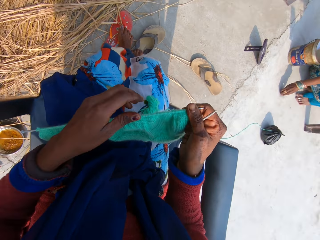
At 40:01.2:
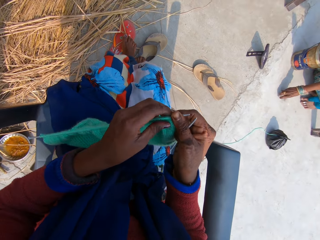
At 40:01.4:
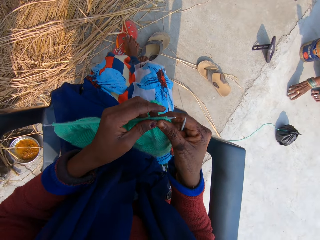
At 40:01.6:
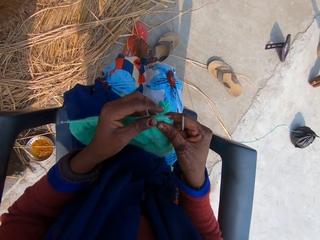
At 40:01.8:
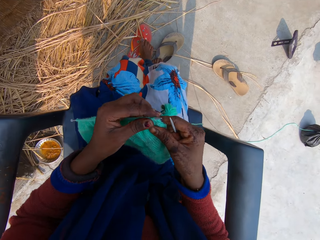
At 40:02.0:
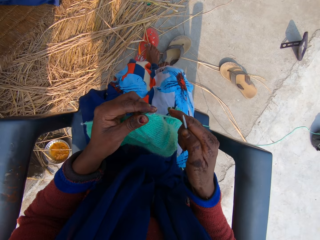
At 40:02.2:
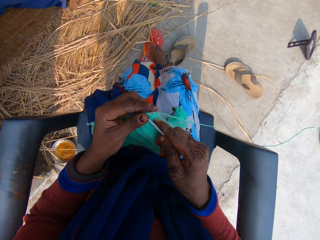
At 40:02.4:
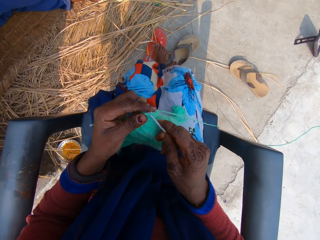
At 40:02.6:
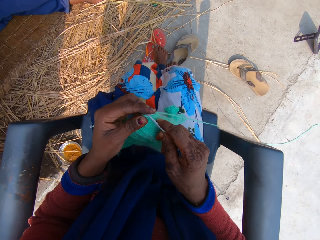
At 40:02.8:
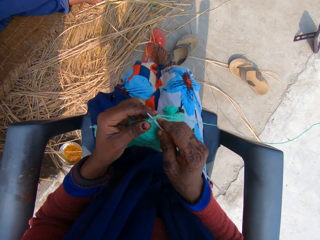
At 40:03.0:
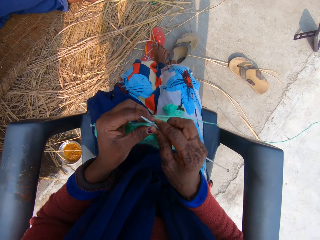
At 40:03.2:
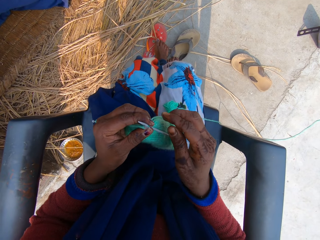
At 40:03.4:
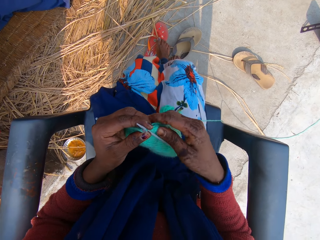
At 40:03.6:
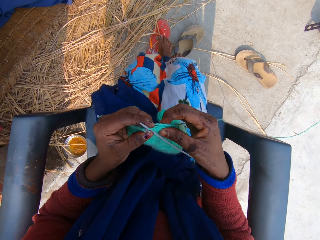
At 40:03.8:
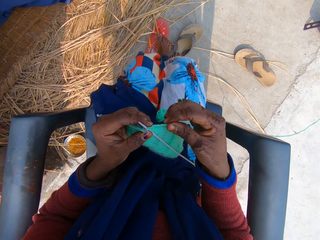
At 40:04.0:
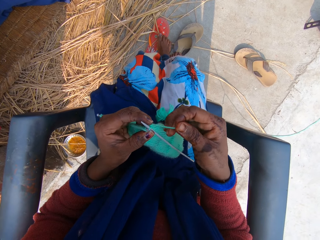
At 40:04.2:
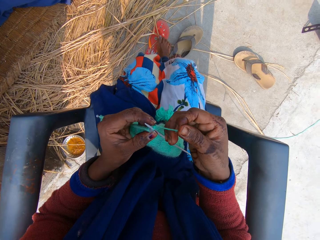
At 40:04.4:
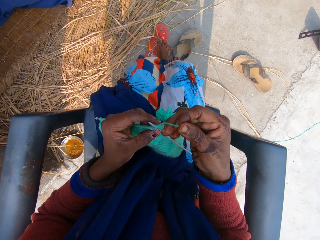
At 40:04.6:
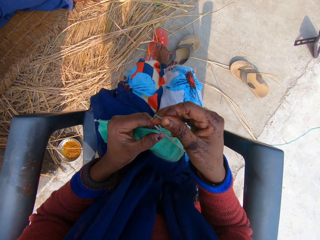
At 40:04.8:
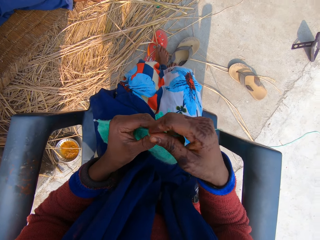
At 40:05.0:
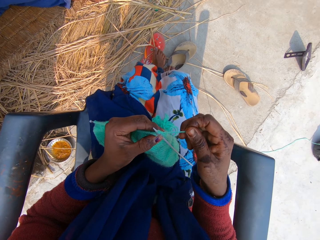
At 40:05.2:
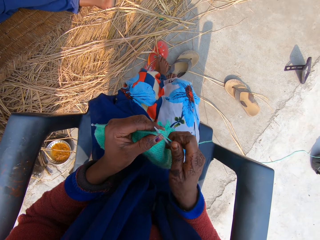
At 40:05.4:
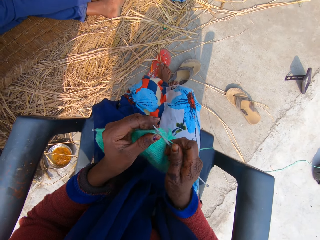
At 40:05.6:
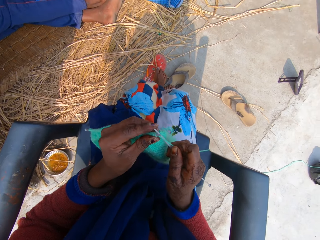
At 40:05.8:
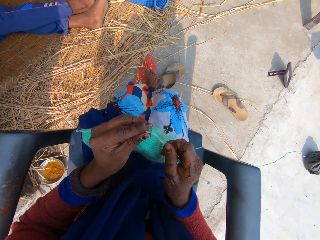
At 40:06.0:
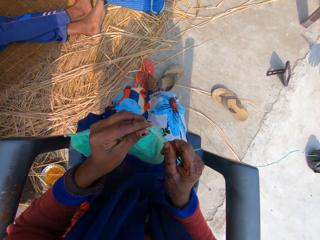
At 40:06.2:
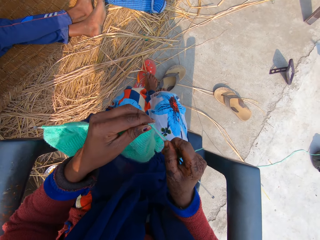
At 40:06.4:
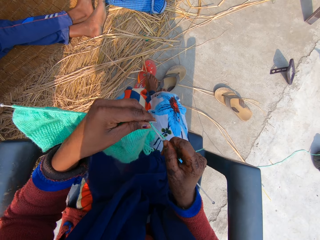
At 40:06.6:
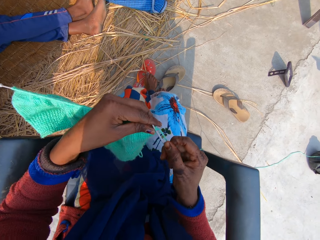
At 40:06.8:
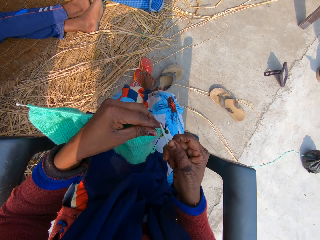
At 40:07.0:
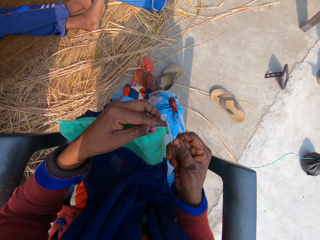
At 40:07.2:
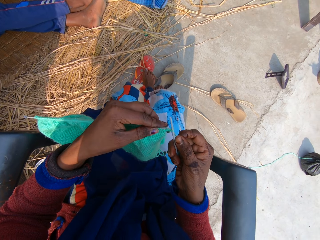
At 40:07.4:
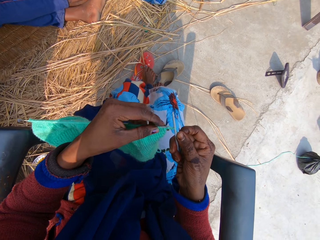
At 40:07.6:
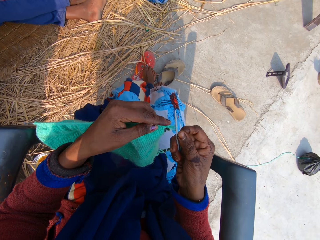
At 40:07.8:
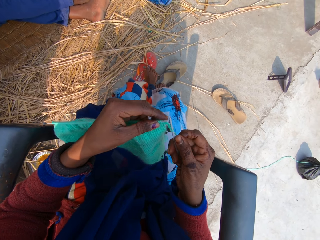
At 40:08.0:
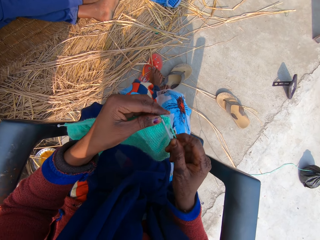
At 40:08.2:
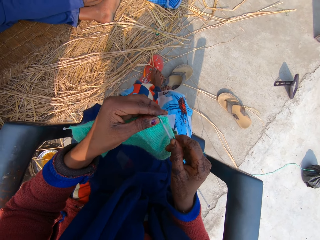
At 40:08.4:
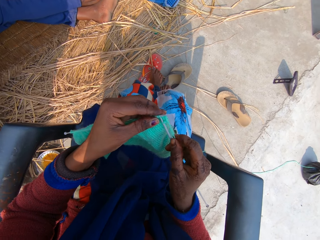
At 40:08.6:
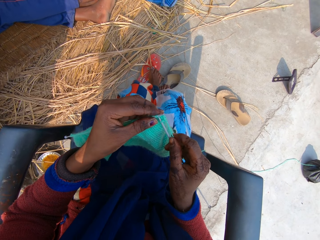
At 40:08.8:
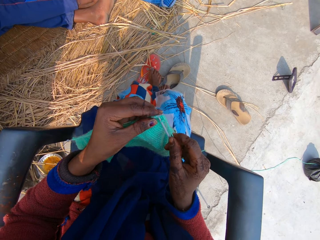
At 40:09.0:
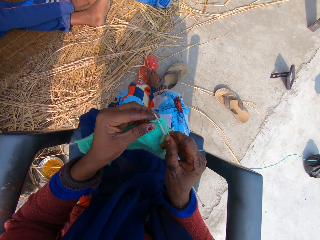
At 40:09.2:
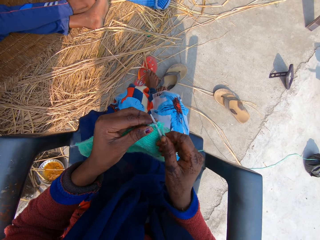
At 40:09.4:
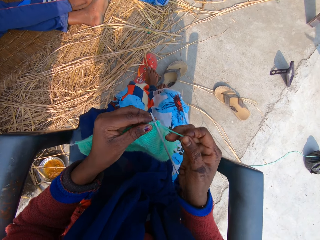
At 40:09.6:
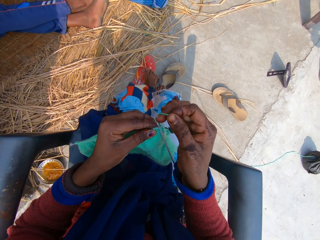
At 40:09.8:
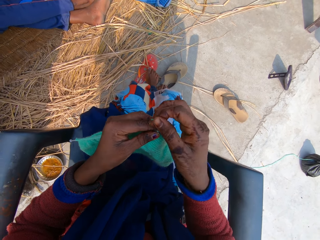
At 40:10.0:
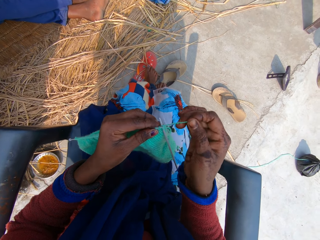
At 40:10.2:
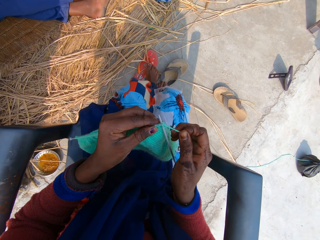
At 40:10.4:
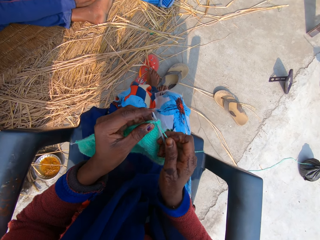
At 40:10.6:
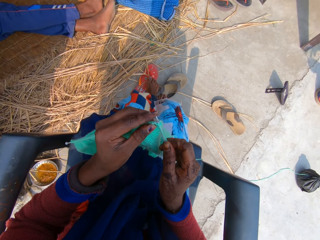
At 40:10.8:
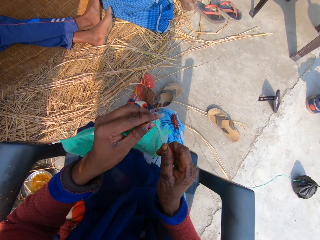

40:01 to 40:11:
The camera wearer holds a fabric. She puts the needle in the yarn. She pulls a string. She rolls the yarn around the needle. She knits the yarn with the needle in her hands. She rolls the yarn around the needle.

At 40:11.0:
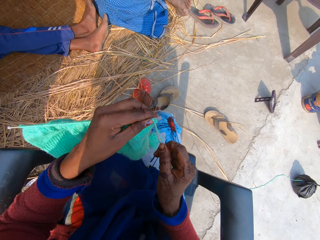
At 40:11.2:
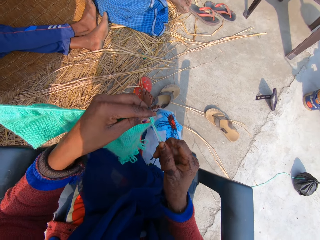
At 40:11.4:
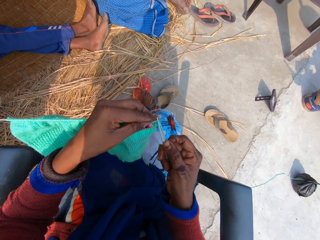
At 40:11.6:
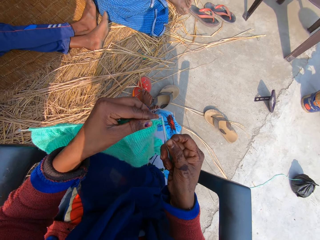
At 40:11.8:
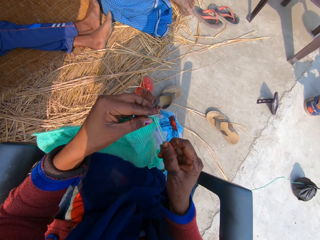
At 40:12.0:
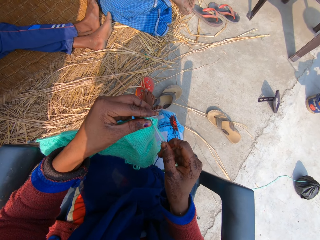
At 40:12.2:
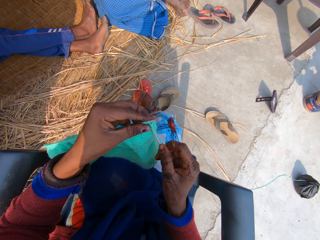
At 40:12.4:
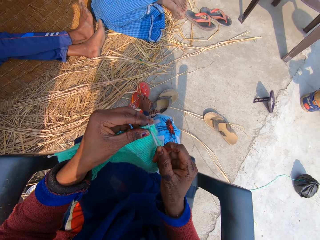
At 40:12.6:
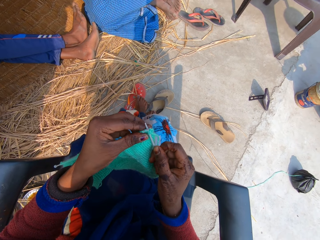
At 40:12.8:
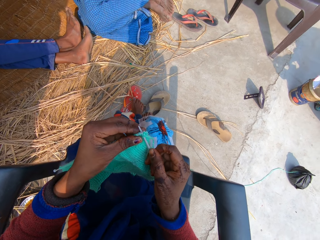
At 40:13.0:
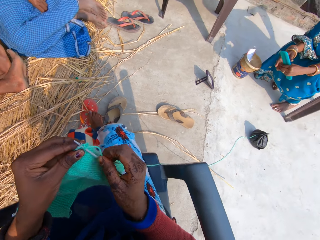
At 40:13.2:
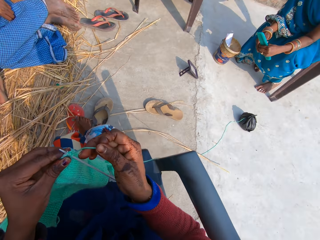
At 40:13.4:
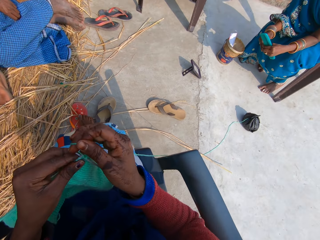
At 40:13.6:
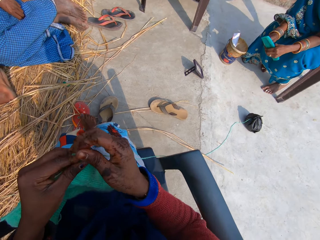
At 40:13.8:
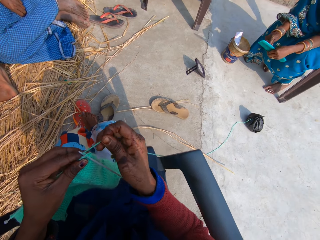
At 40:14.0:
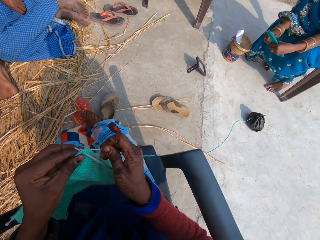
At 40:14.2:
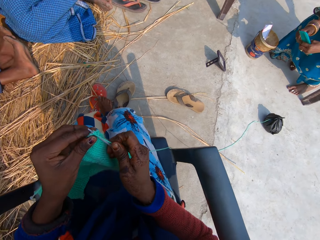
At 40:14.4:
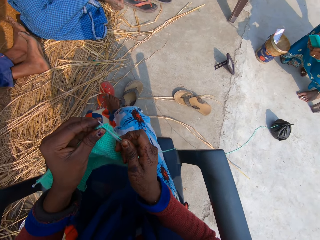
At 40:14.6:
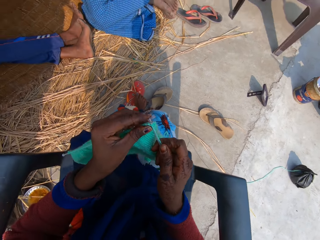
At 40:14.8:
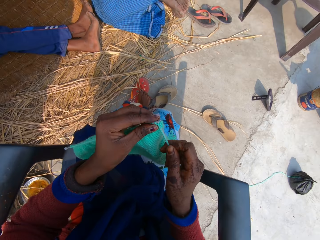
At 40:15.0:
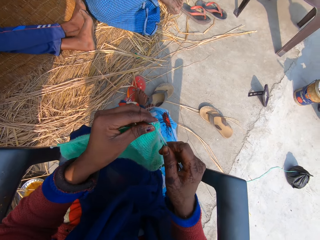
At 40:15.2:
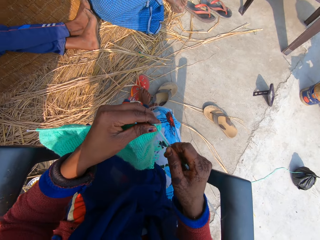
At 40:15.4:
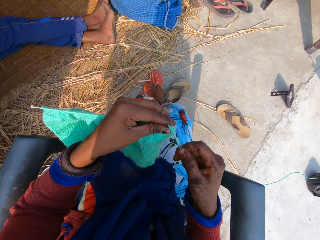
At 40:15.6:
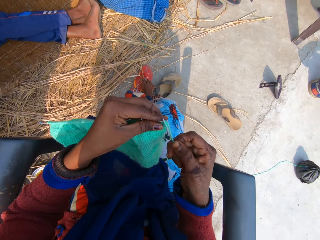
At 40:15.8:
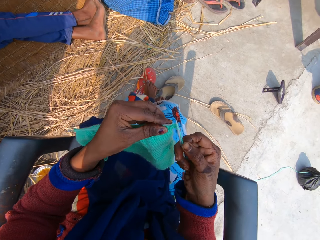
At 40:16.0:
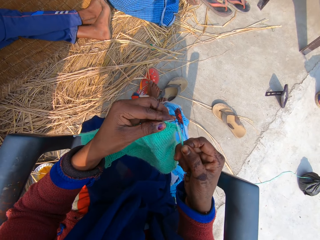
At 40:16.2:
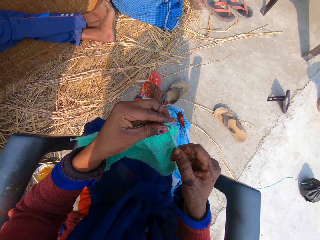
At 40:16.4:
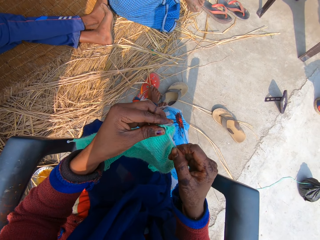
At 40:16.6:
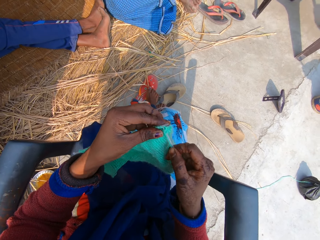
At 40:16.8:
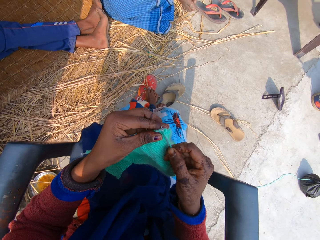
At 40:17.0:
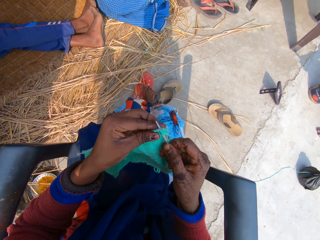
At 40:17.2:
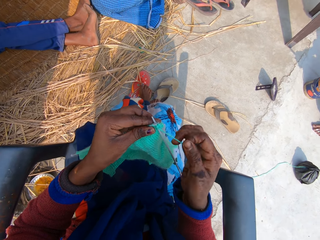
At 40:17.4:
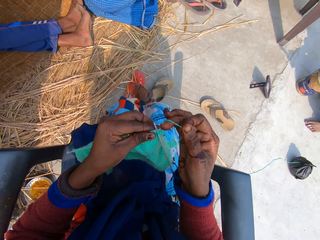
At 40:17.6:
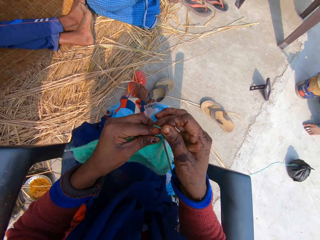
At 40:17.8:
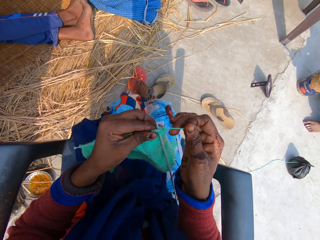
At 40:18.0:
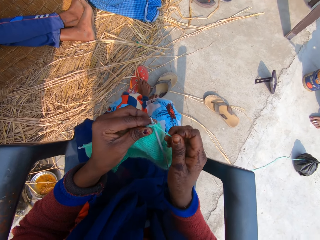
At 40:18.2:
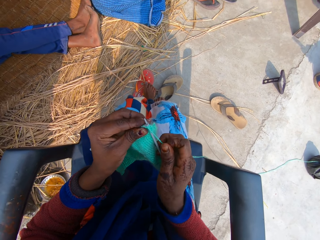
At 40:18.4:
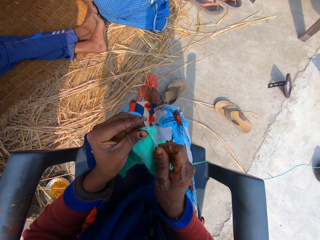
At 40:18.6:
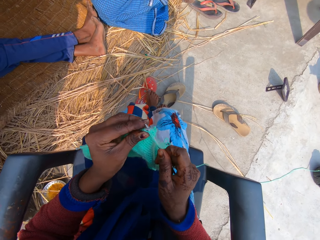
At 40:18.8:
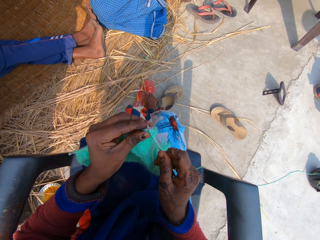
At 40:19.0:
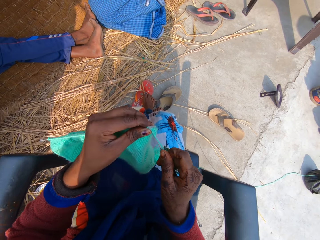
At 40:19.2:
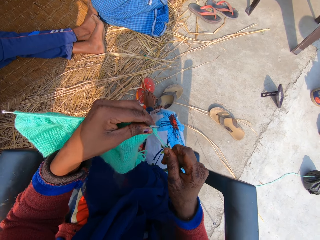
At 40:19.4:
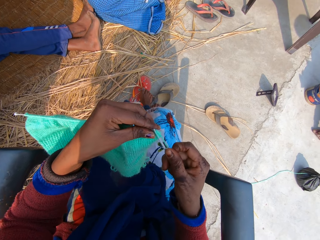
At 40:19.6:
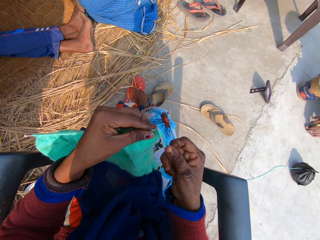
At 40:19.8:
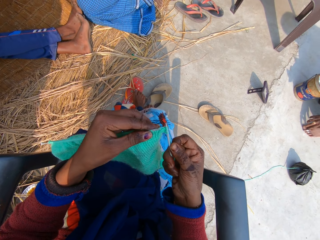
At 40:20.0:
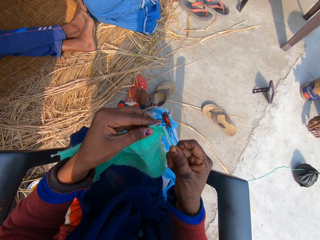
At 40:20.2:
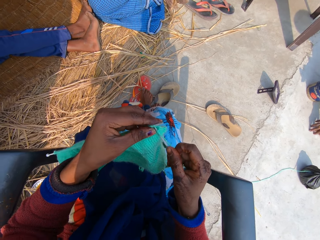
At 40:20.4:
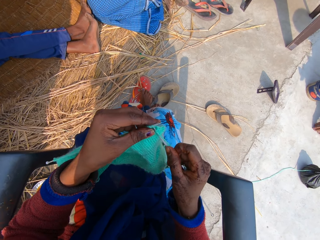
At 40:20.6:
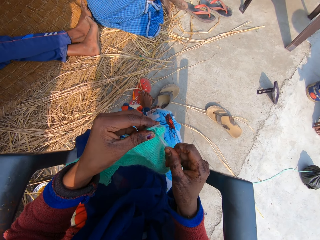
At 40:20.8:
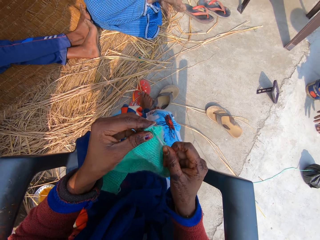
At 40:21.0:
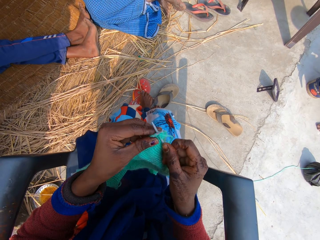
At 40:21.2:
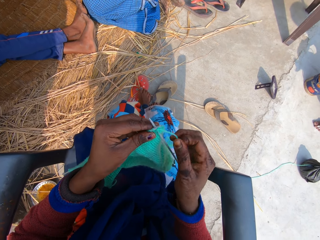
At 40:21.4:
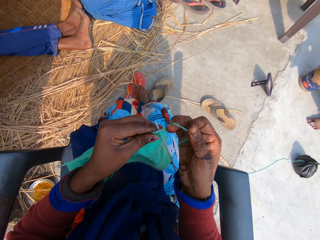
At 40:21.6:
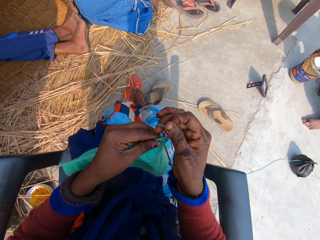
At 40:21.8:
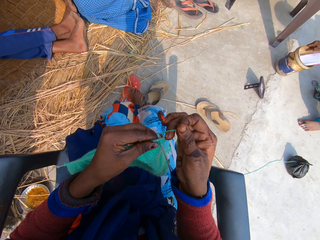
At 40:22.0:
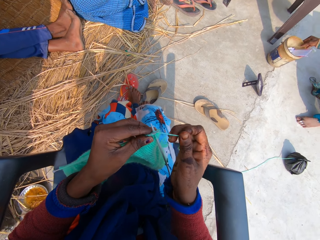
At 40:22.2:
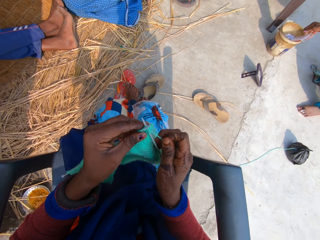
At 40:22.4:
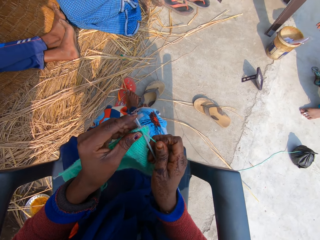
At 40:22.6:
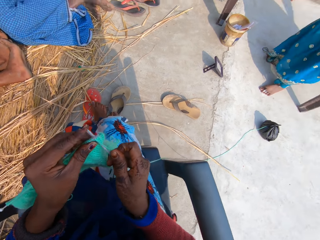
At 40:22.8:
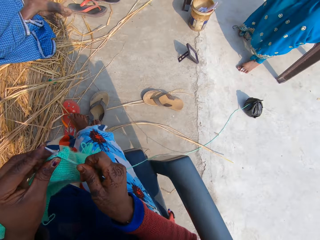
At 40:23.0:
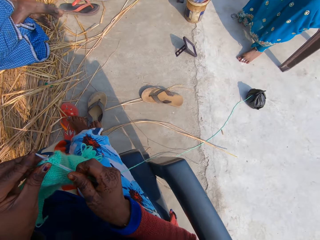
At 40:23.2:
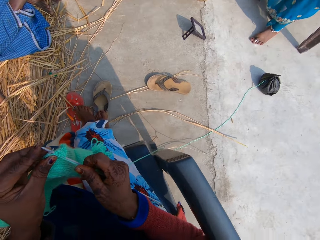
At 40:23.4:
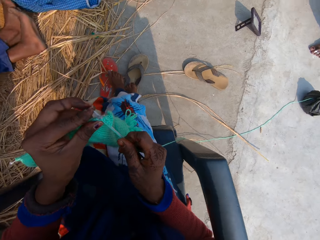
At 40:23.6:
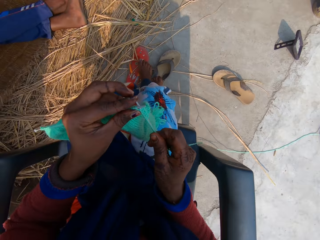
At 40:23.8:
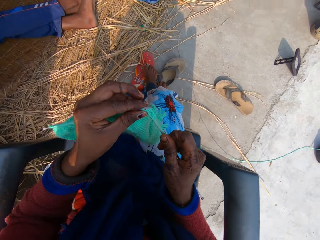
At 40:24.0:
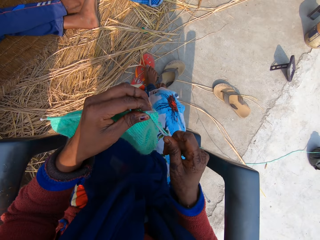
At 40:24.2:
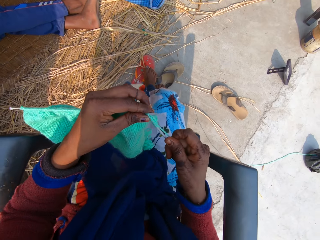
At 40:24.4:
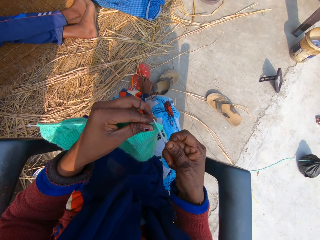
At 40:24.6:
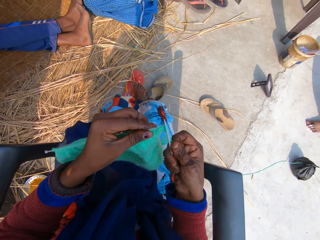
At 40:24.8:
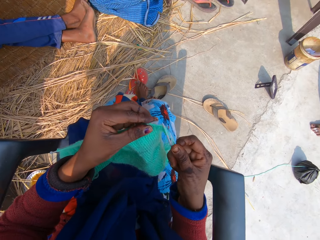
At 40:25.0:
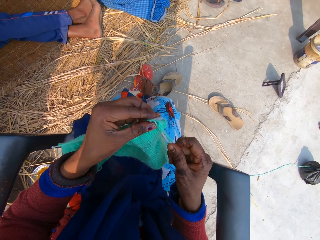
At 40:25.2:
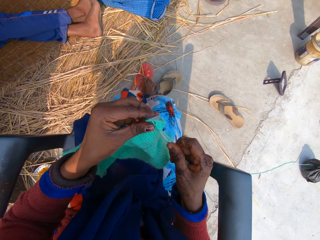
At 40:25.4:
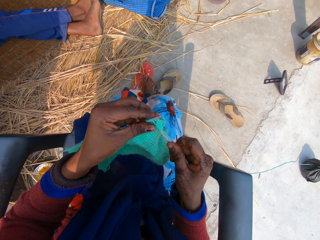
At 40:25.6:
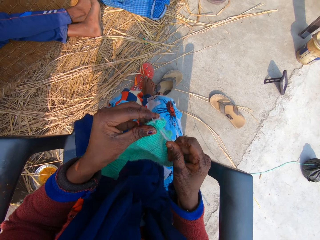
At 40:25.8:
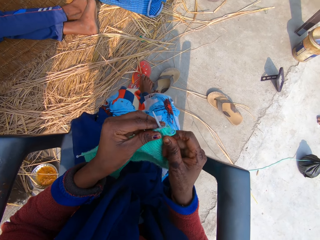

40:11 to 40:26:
The camera wearer knits the yarn with the needle in her hands. She raises a fabric. She moves her head. She rolls the yarn around the needle. She moves her head. She knits the yarn with the needle in her hands. She rolls the yarn around the needle. She knits the yarn with the needle in her hands. She rolls the yarn around the needle. She moves her head. She knits the yarn with the needle in her hands.
